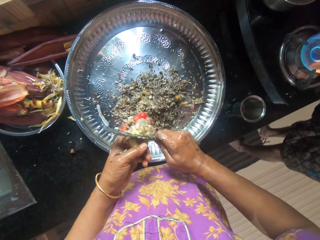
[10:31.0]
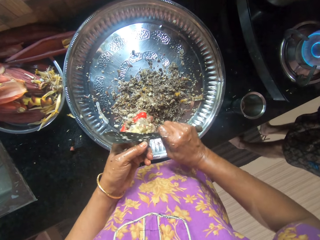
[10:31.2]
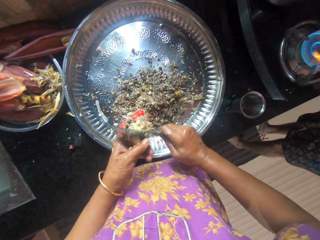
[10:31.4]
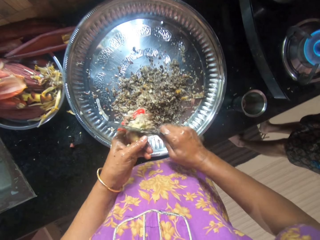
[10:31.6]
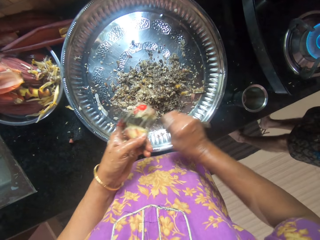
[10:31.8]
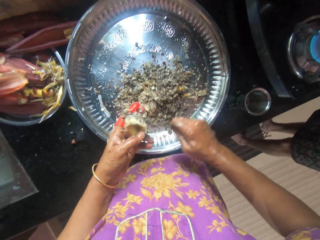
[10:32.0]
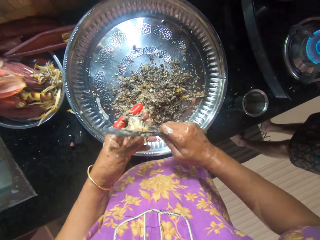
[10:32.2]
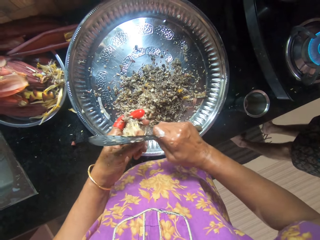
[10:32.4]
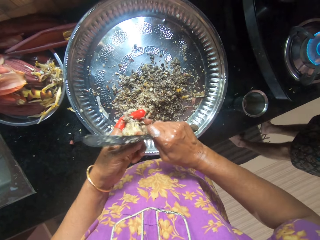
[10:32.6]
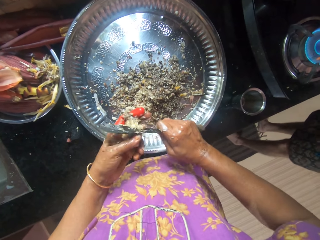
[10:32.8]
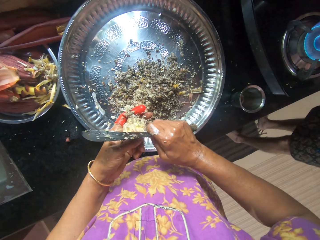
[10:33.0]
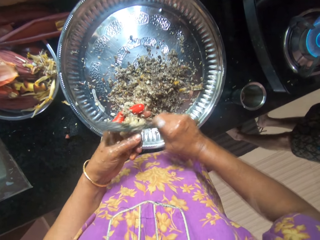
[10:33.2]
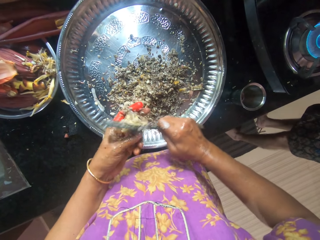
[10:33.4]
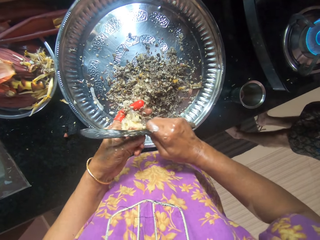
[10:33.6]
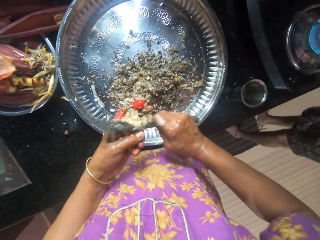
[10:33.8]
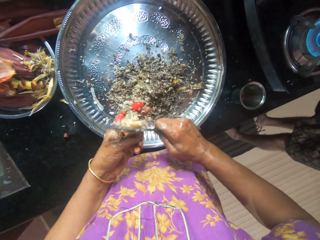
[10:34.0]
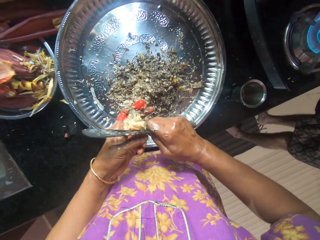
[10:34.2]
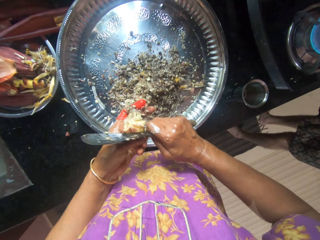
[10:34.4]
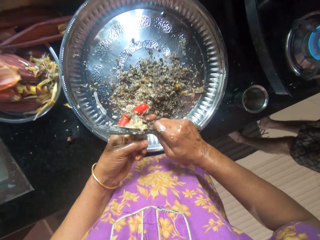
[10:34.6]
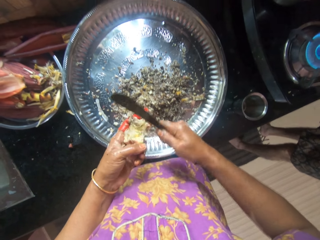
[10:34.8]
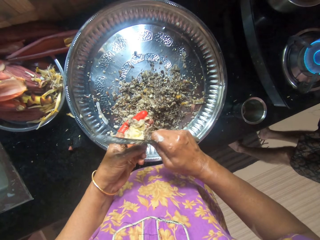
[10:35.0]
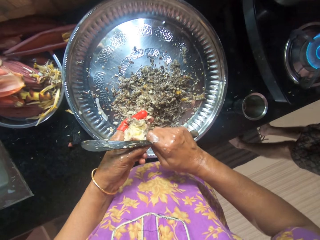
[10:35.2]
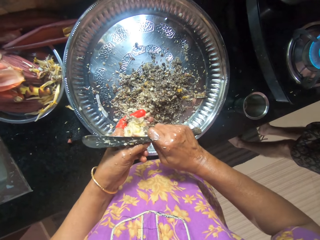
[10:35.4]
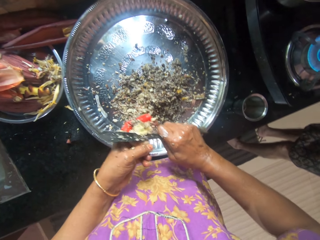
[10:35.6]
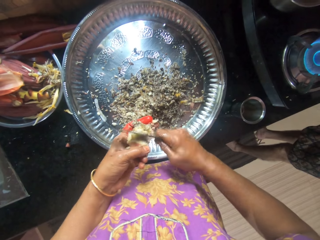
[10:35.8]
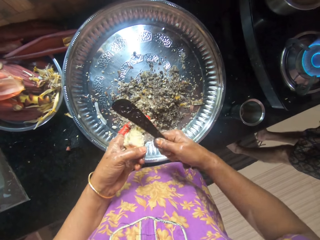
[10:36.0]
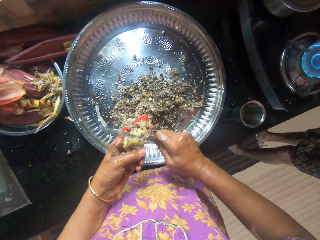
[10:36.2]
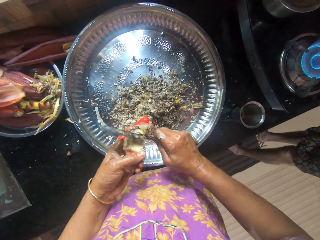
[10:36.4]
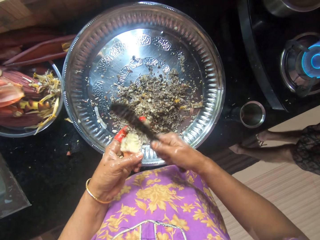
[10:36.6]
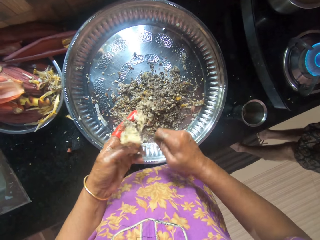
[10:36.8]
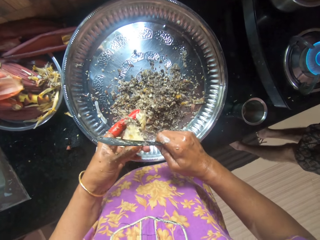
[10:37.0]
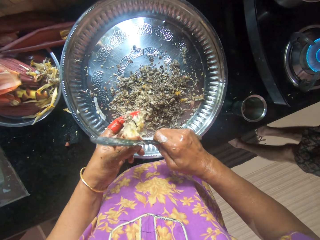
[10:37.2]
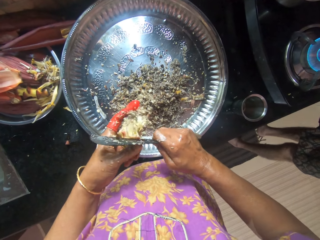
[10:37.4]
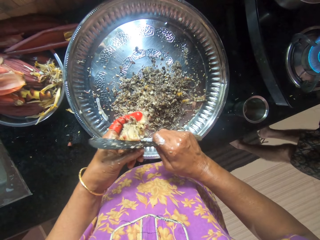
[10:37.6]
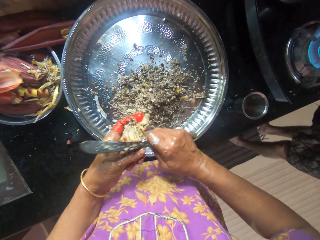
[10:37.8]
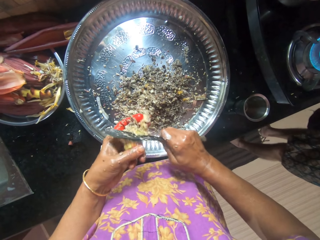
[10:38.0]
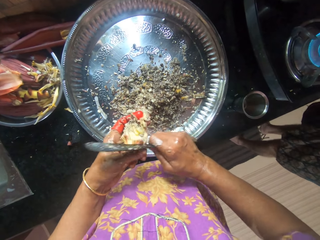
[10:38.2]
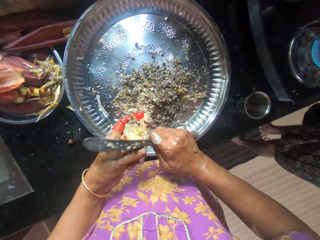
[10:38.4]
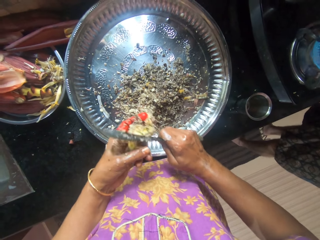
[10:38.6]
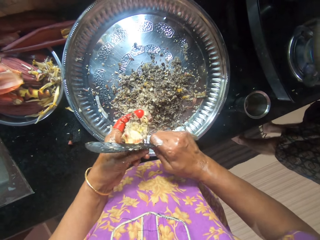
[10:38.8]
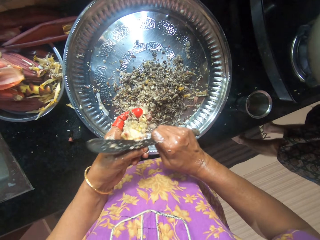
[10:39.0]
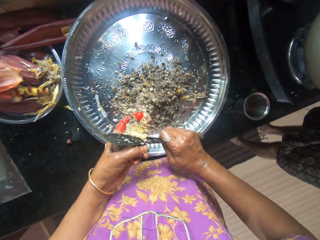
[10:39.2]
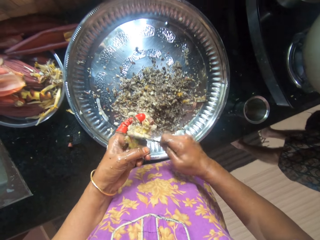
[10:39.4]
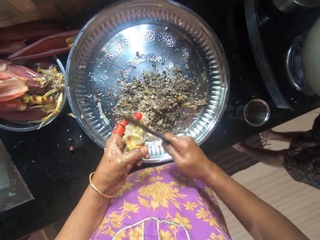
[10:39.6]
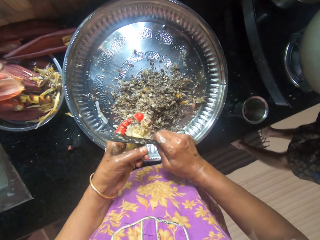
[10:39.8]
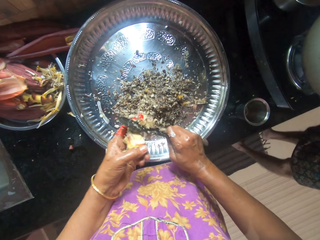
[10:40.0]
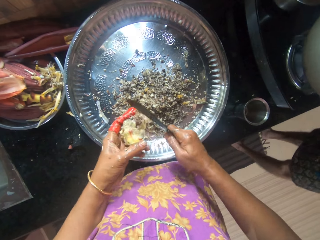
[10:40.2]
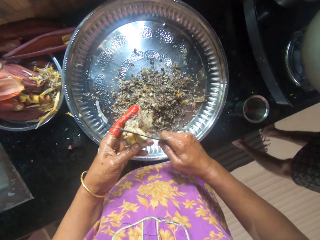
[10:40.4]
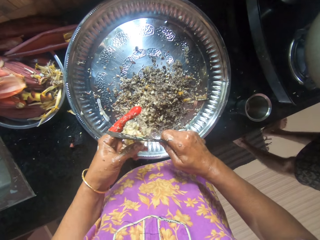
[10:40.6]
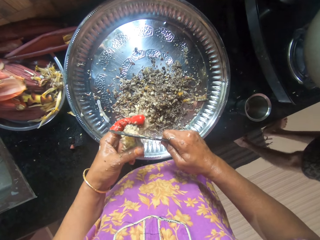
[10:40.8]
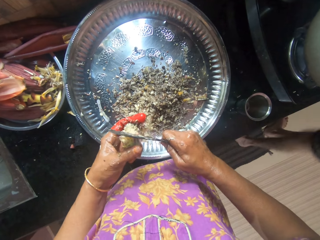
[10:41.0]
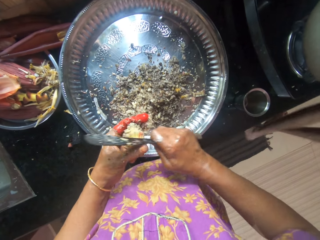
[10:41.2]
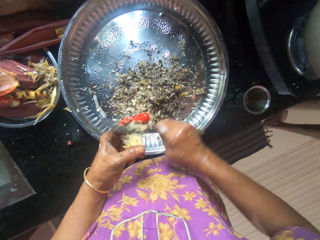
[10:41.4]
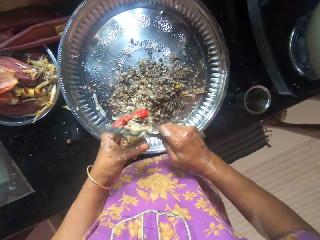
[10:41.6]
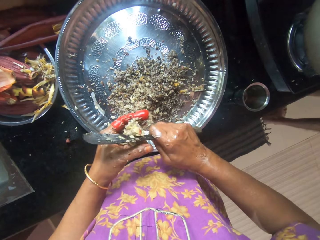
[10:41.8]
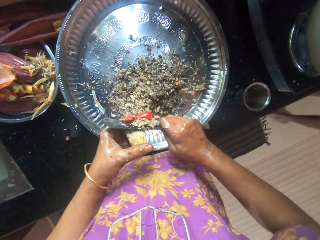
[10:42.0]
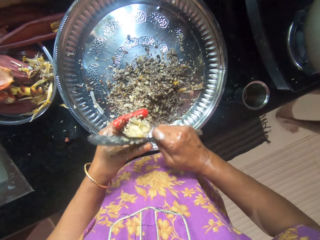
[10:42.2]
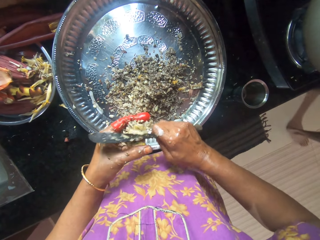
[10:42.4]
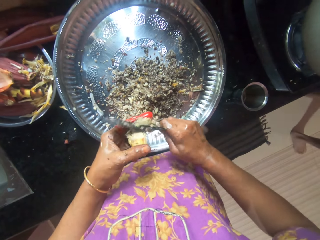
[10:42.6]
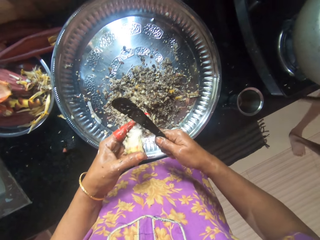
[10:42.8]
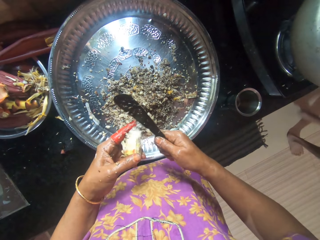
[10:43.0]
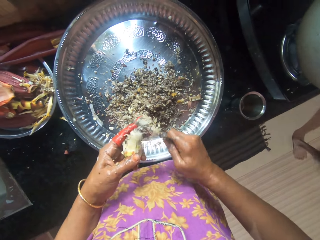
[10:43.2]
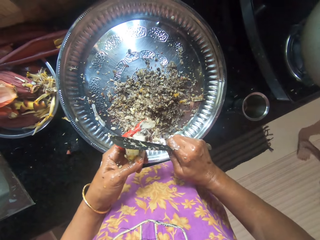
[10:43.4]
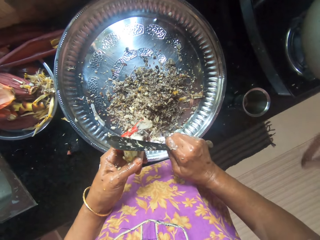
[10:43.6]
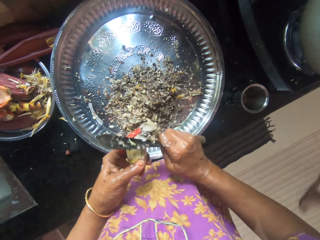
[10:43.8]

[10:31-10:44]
A man lights the cooker. The man puts the cooking pot on the cooker.

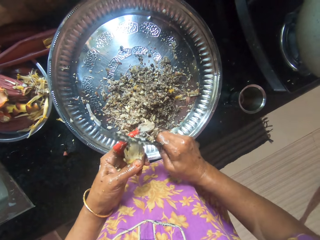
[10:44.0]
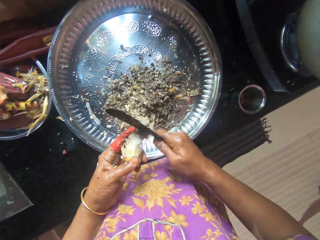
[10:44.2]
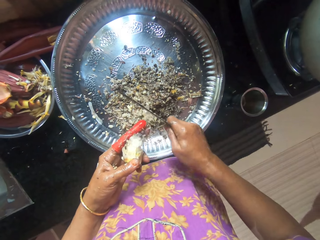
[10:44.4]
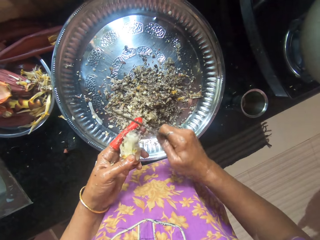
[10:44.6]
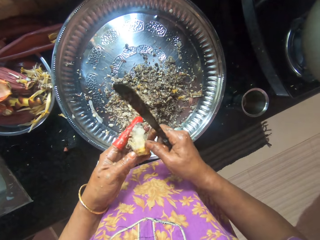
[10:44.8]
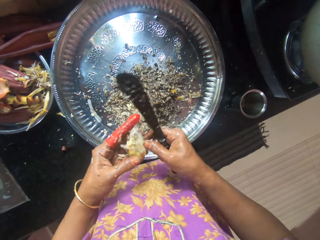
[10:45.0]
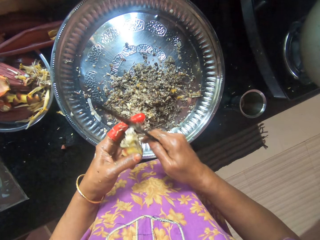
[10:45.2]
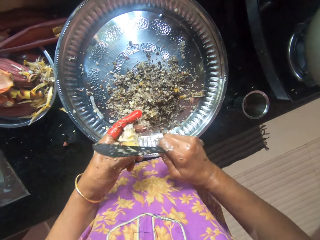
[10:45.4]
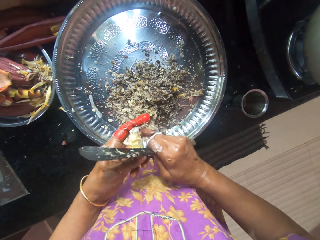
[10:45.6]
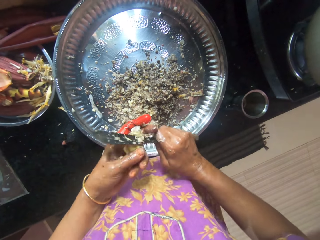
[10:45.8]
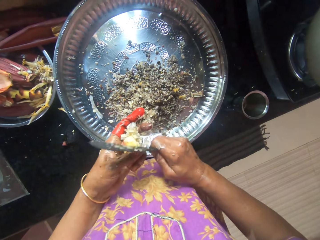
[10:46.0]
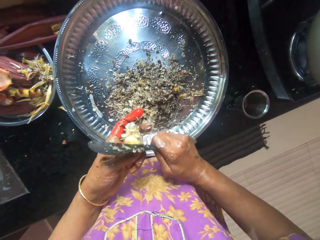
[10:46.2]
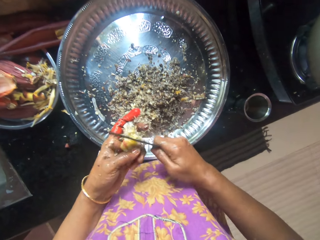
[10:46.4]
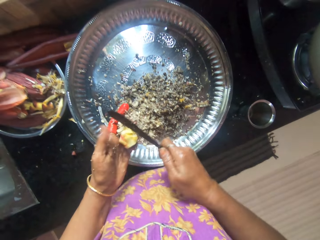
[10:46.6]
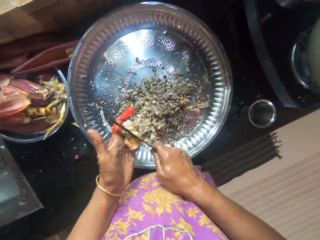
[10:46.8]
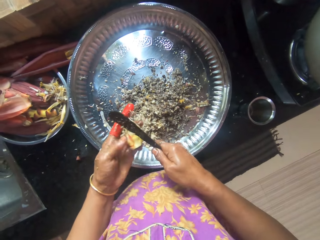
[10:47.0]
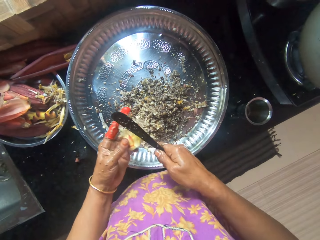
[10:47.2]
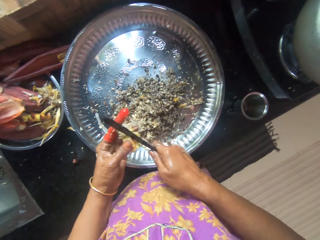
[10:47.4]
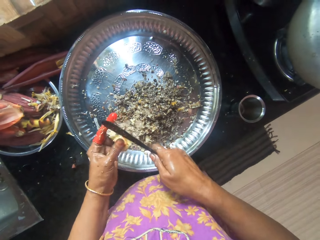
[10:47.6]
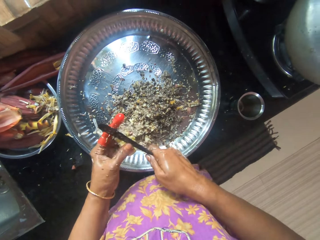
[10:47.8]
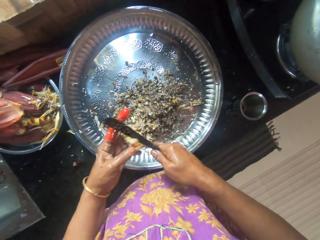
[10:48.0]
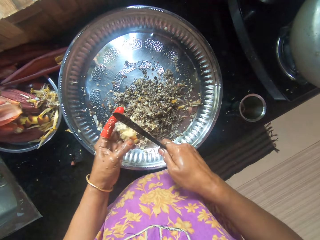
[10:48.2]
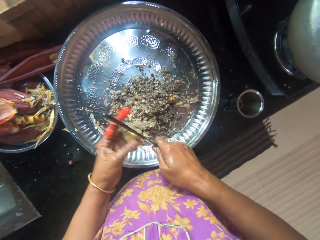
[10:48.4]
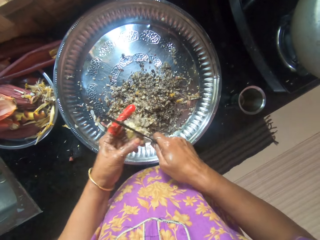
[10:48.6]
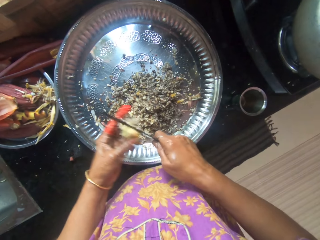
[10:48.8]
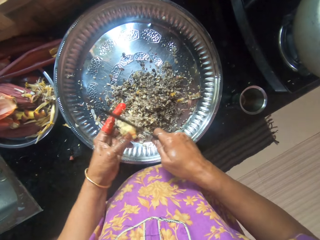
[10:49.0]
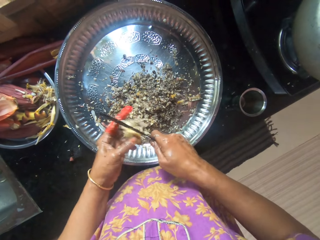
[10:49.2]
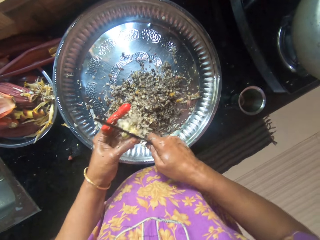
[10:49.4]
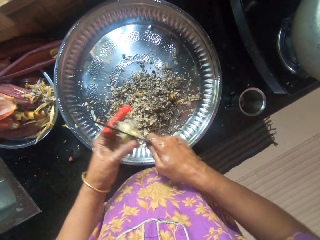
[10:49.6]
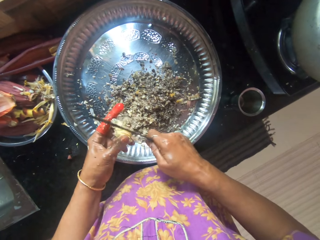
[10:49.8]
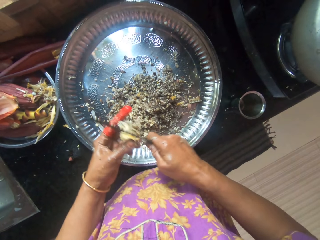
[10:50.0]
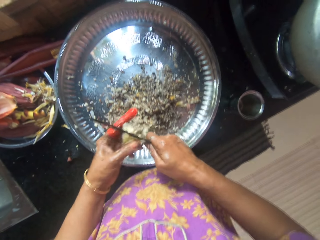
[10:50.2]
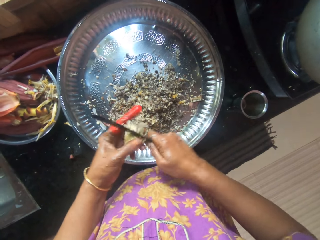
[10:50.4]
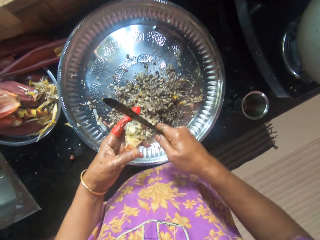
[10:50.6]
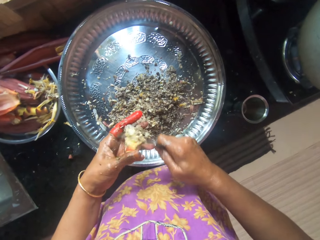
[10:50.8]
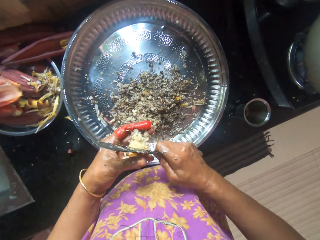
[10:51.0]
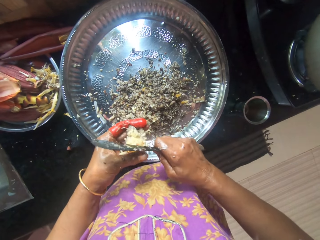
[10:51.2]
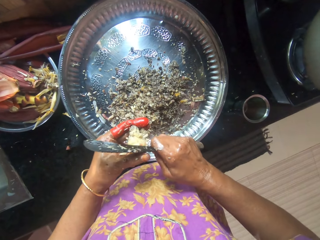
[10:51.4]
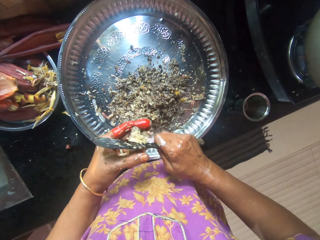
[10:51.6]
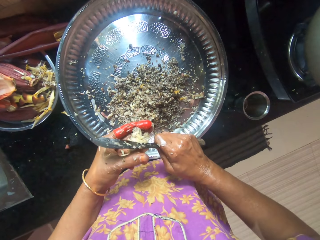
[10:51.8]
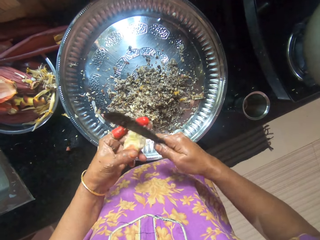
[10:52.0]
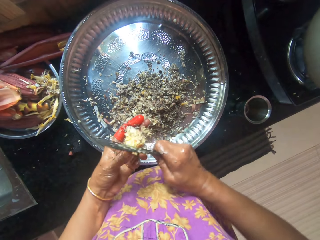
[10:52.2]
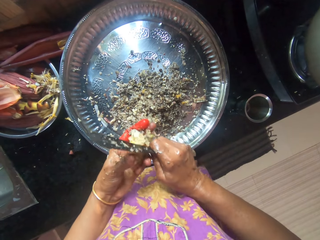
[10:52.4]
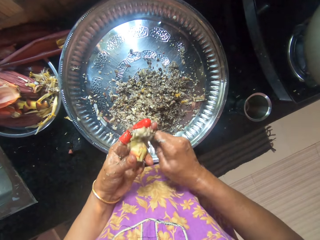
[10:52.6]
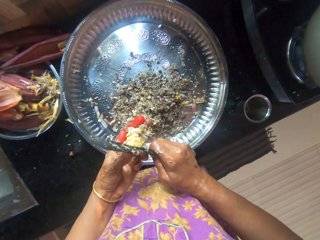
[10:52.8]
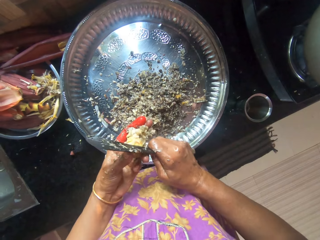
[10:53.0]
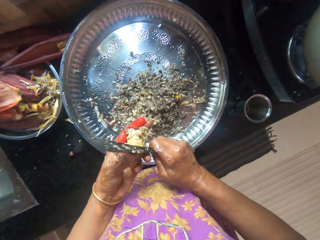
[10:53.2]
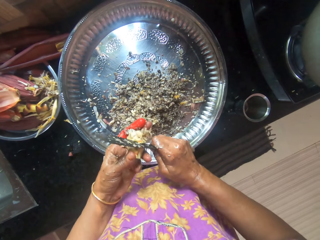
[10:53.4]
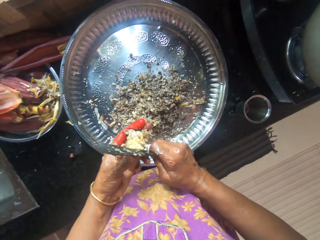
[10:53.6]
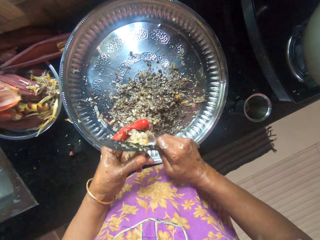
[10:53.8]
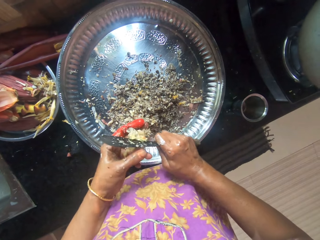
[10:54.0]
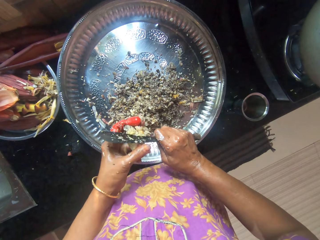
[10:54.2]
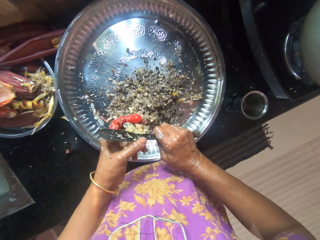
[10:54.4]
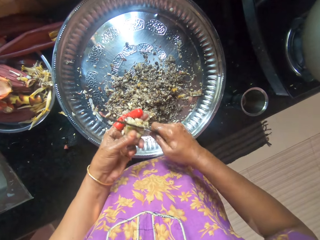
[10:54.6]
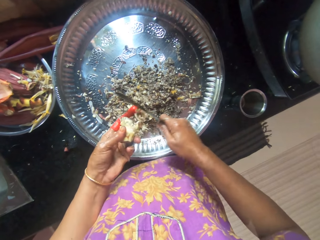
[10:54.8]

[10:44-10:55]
The camera wearer chops the plantain flower in her left hand with the knife in her right hand. She slices the plantain flower with the knife into a tray of chopped plantain on the cabinet.
